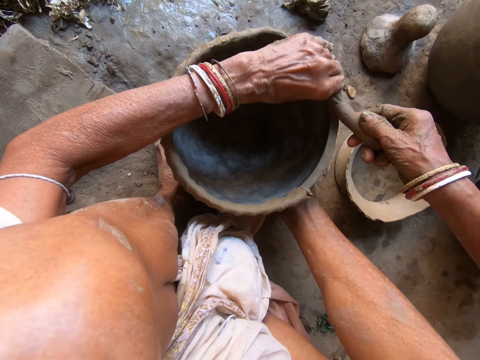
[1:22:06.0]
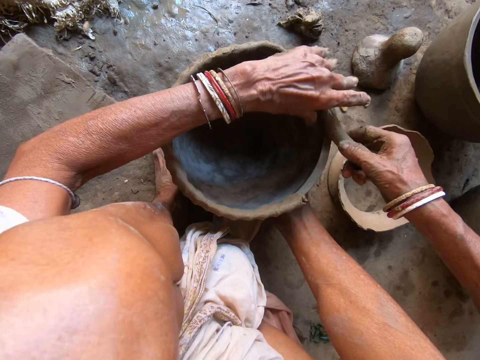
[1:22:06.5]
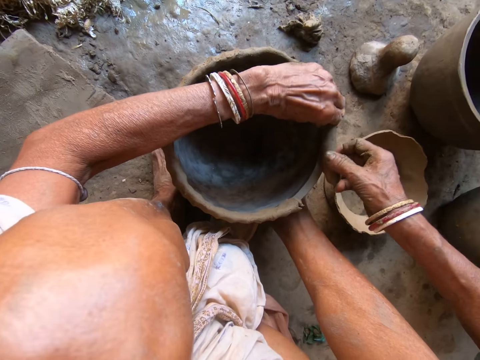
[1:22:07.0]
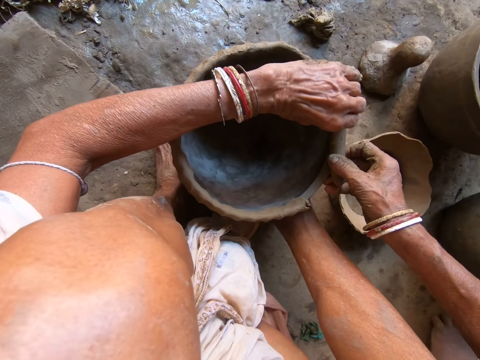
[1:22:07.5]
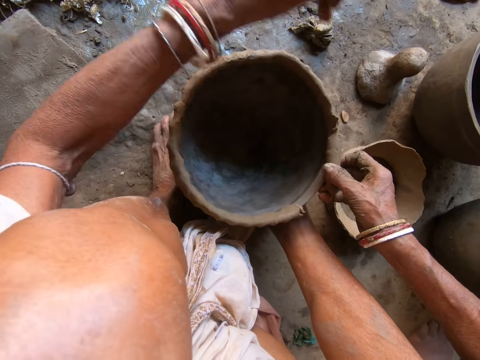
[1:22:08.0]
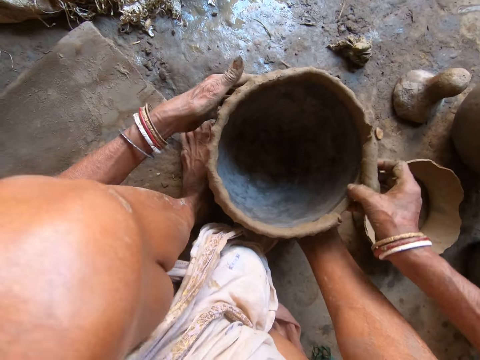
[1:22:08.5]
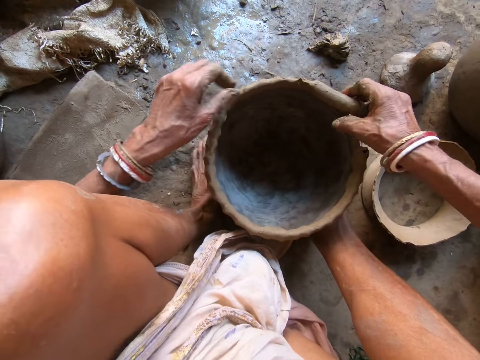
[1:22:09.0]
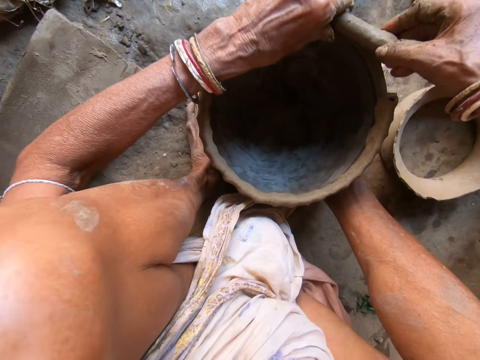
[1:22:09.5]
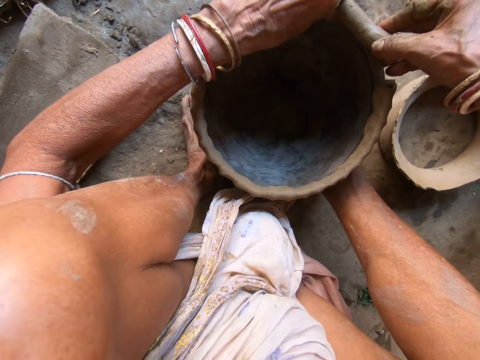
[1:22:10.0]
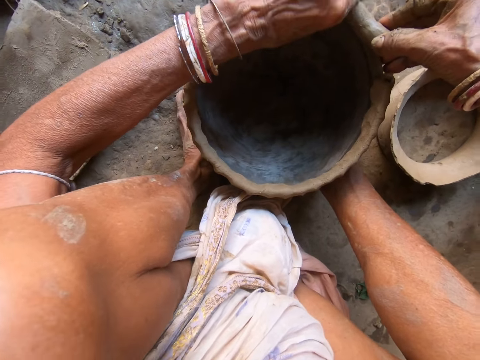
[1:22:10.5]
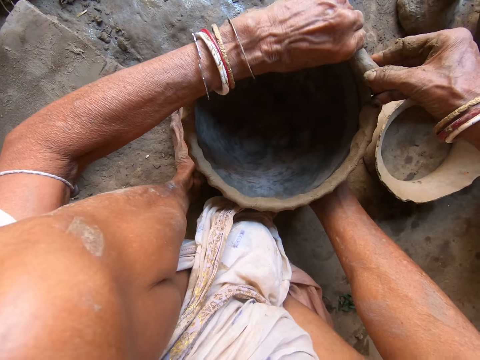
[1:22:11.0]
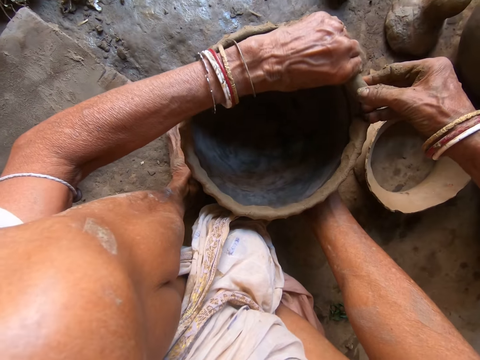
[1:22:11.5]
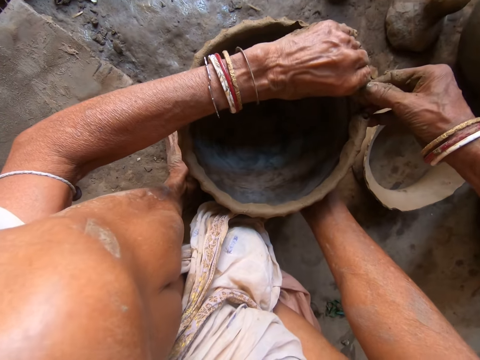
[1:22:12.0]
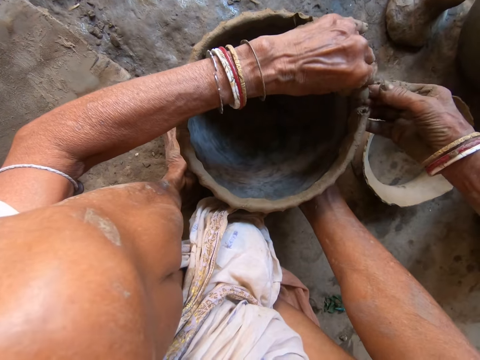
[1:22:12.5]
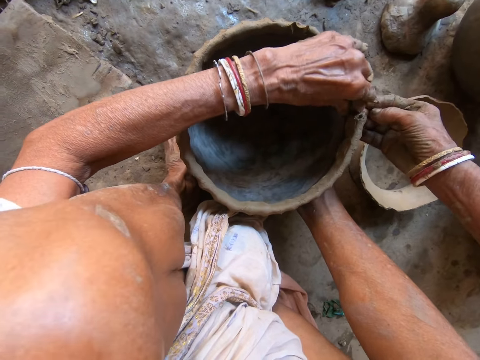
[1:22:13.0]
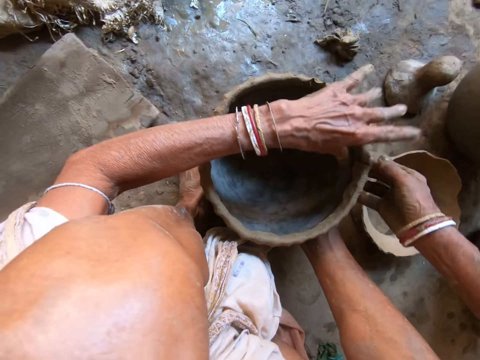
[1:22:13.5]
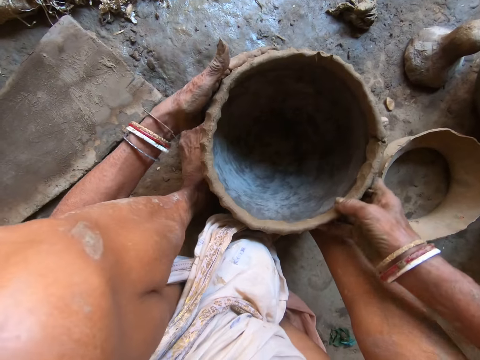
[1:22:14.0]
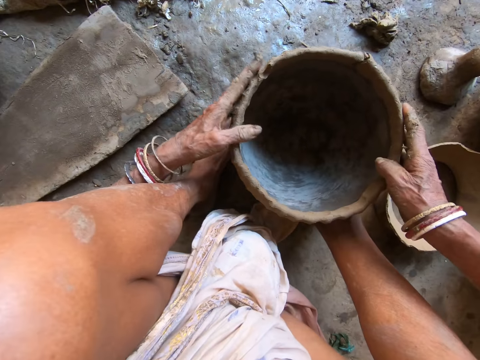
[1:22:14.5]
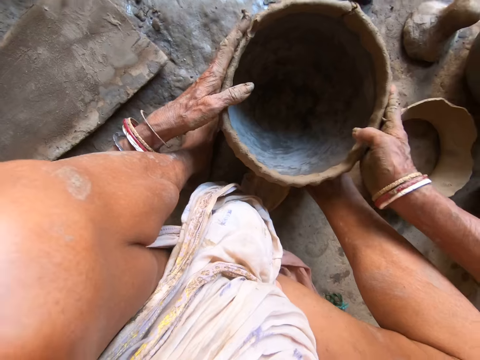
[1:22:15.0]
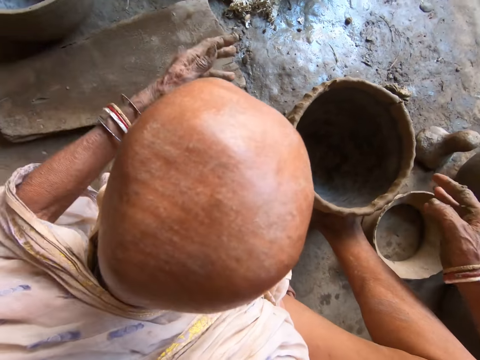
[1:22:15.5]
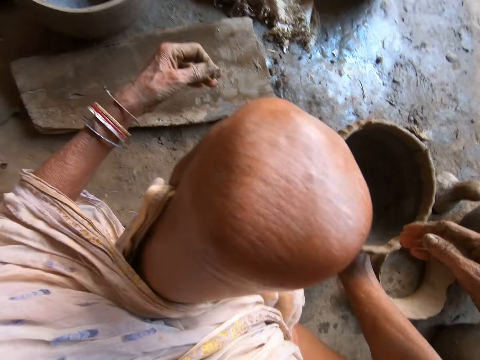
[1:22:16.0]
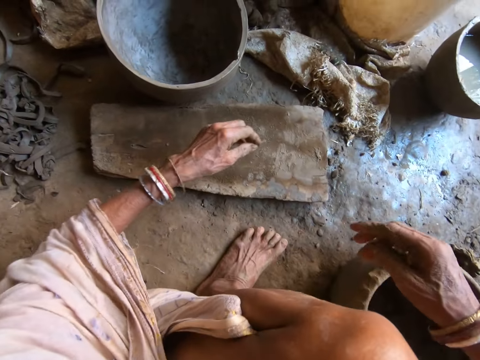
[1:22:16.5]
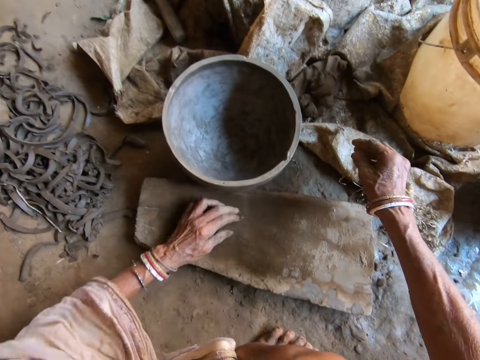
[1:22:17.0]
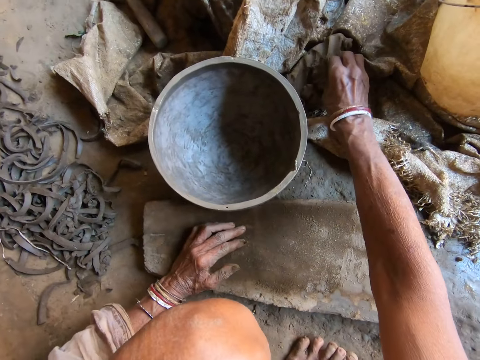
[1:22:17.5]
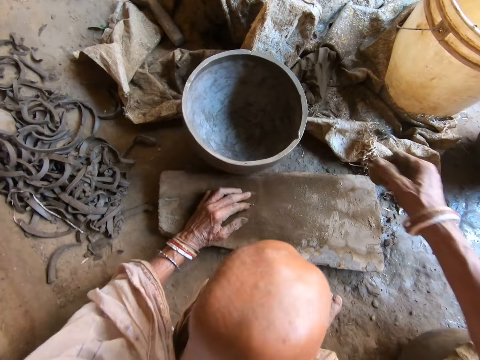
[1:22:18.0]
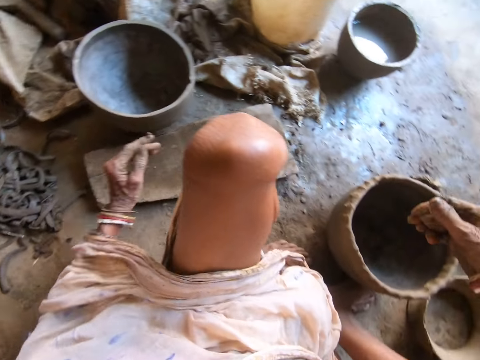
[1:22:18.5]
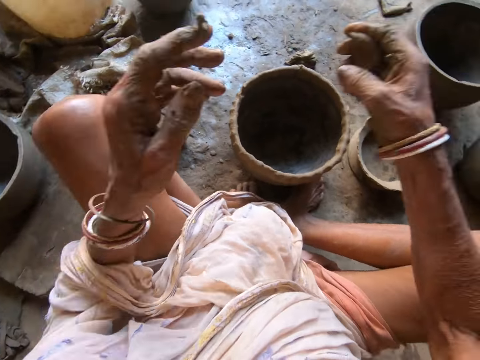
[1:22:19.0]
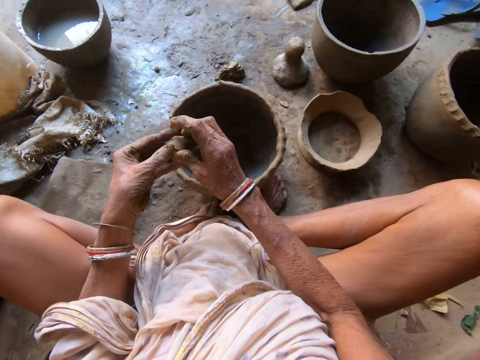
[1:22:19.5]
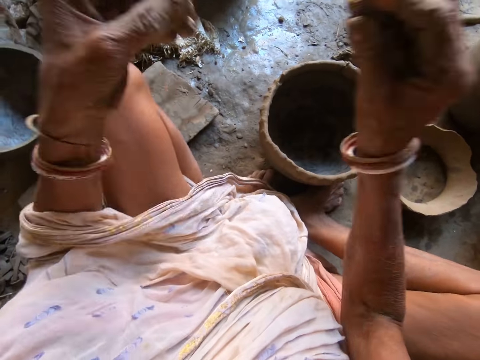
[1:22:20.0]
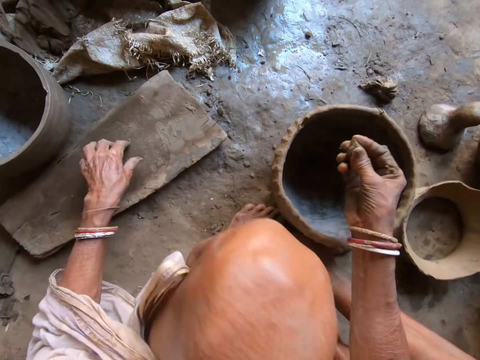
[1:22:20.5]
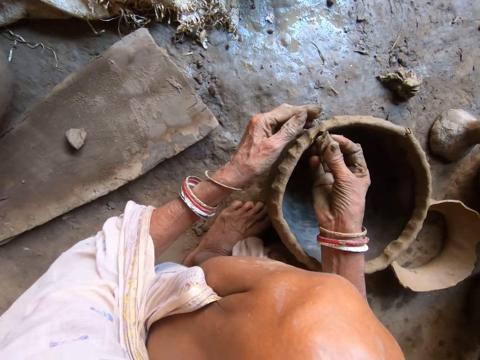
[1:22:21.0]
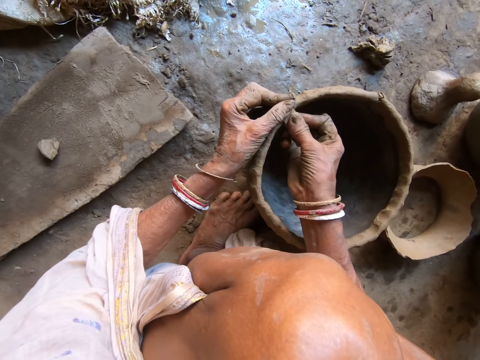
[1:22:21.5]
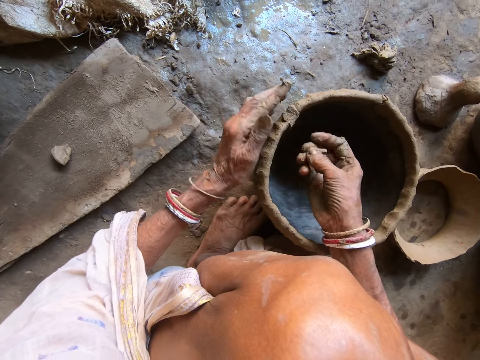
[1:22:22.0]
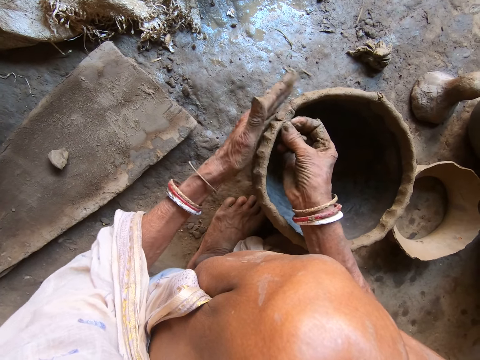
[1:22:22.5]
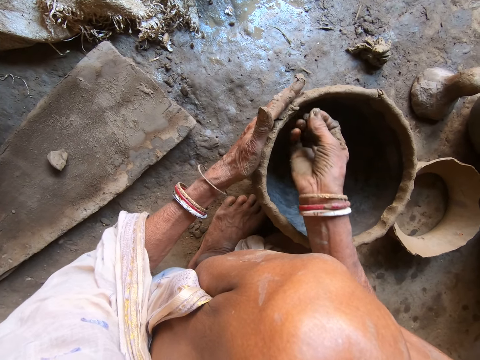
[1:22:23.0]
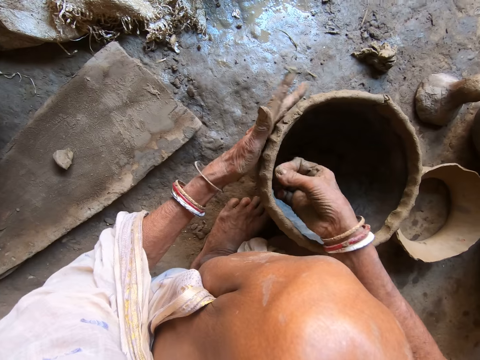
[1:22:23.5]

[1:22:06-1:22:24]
The camera wearer picks a stone from the clay with her left hand. She throws the stone on the floor with her left hand. She moves the pot on the floor with her left hand. She molds the pot on the floor with the clay with both hands. She moves the pot on the floor with both hands. She molds the pot on the floor with both hands. She picks some clay from a clay mound on the floor with her right hand. She cuts a piece of clay in her right hand with her left hand. She pinches mud. She drops the piece of clay in her left hand on a piece of wood on the floor. She molds the pot on the floor with the clay with both hands. She smears the pot.

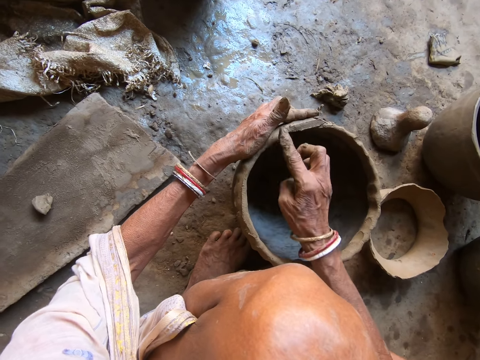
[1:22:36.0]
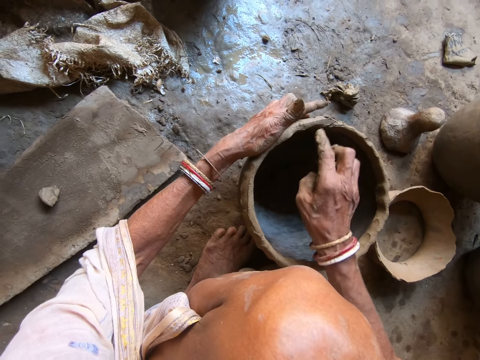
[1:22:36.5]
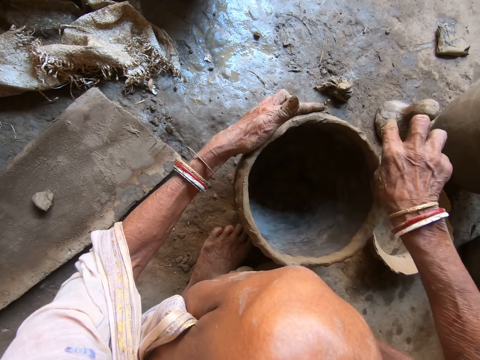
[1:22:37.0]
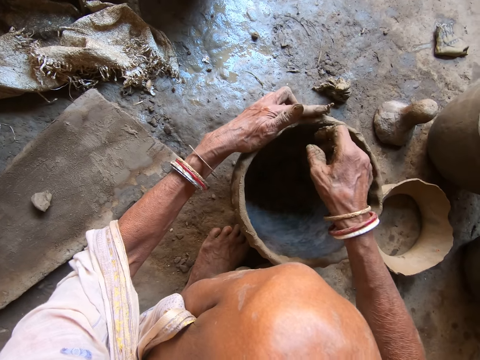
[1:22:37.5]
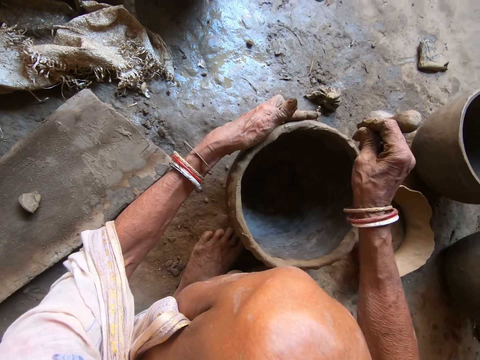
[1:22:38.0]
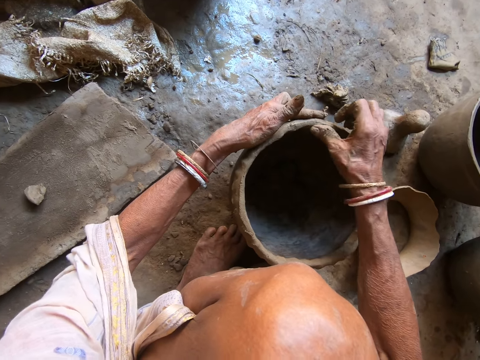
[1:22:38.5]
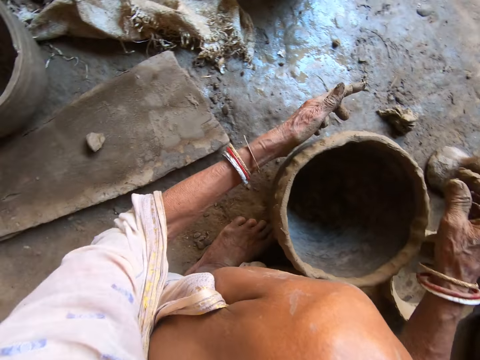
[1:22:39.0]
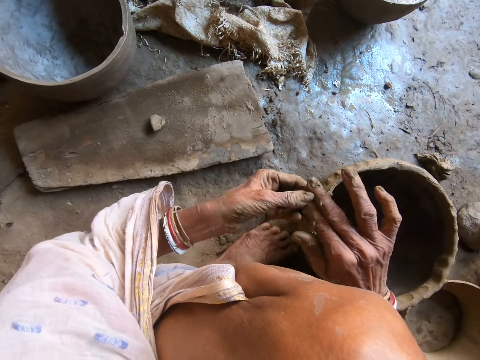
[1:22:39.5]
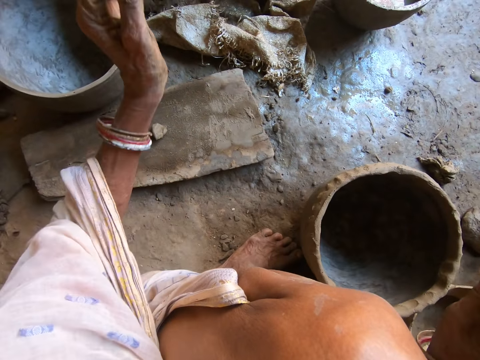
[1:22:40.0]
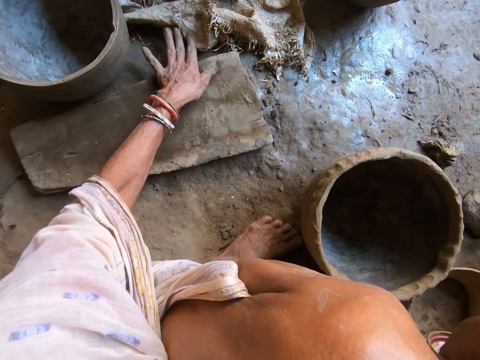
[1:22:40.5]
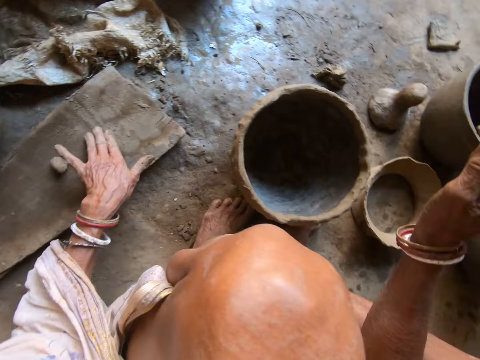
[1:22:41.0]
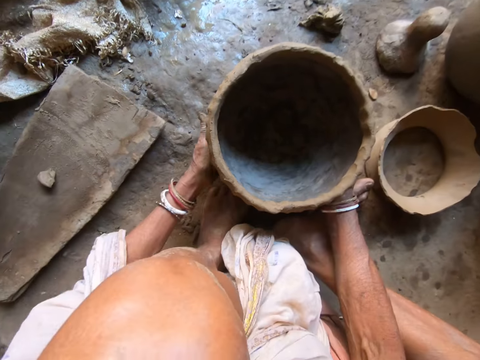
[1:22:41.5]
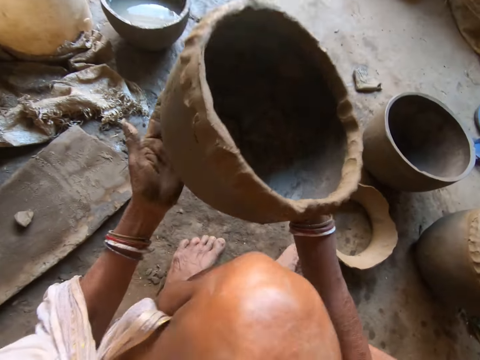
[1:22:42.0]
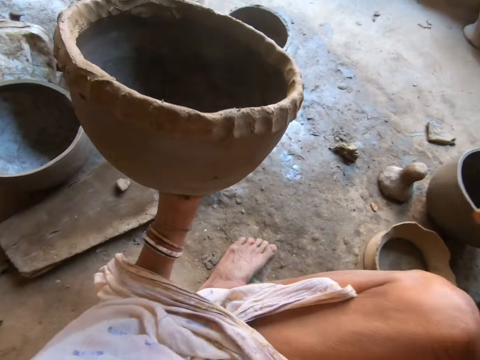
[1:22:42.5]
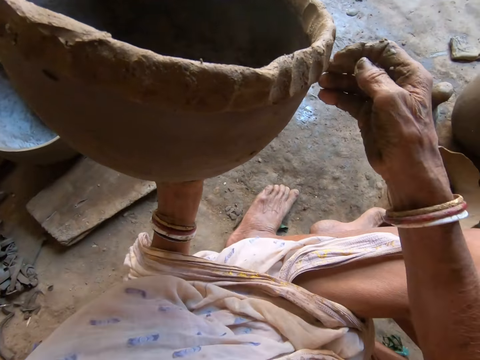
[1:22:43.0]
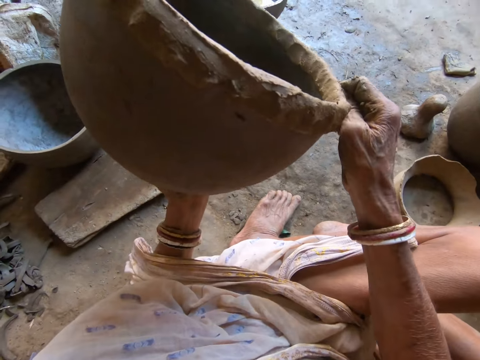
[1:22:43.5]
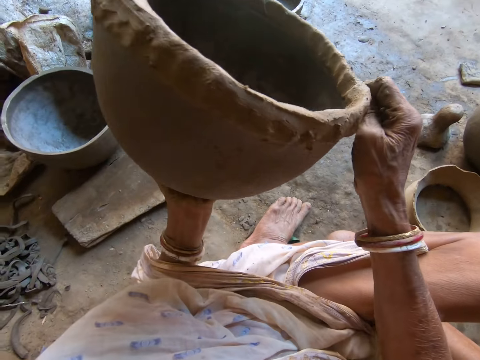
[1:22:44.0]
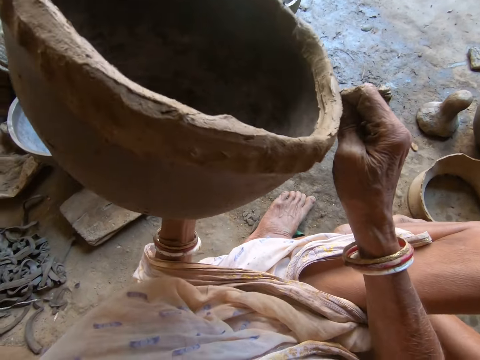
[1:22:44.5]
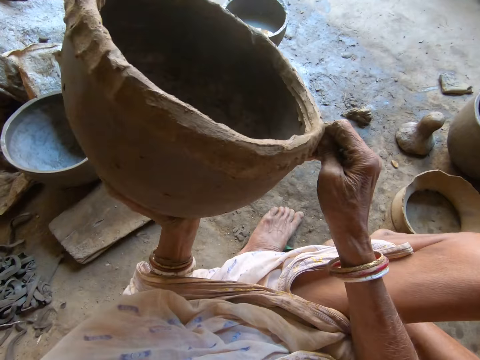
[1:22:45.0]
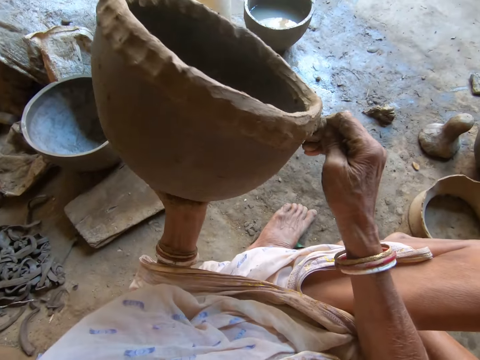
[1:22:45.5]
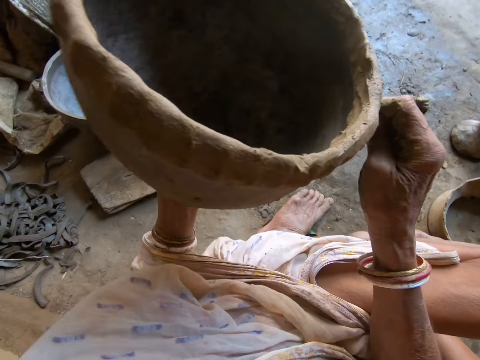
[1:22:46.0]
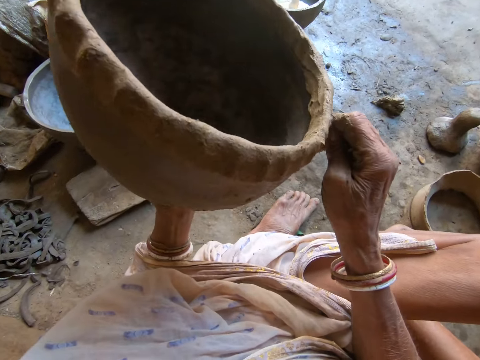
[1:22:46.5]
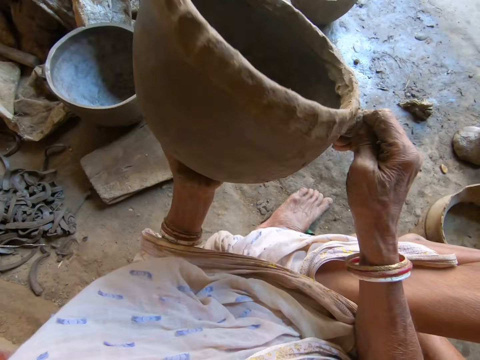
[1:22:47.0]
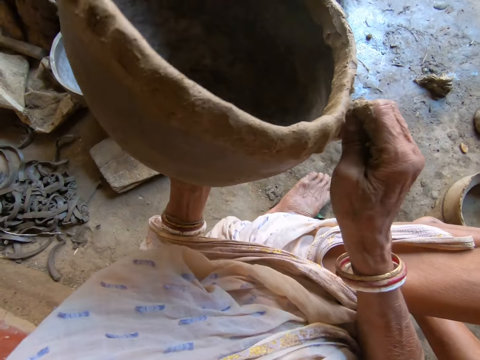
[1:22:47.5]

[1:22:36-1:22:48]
The camera wearer picks clay from her right hand with her left hand. She drops the clay on the floor with her left hand. She rubs a piece of wood with her left hand. She wipes her hand. She picks the pot from the floor with both hands. She holds the pot in her left hand. She molds the pot with her right hand. She smears the pot.
